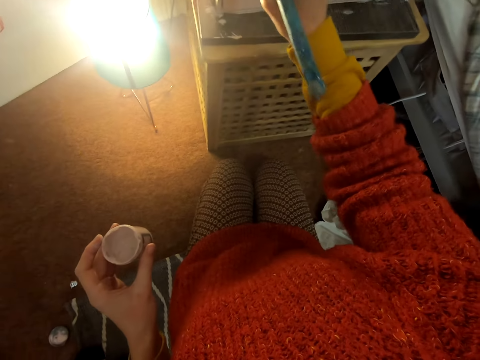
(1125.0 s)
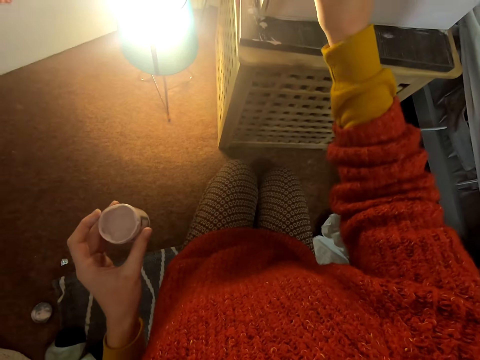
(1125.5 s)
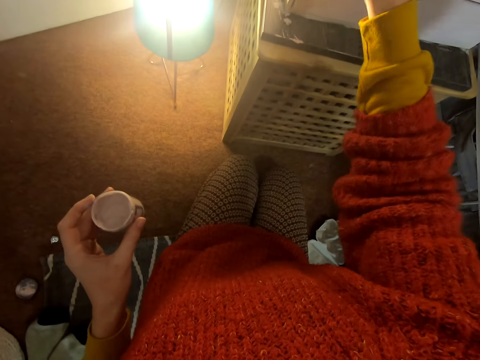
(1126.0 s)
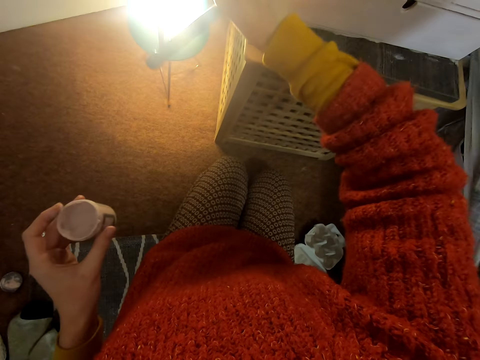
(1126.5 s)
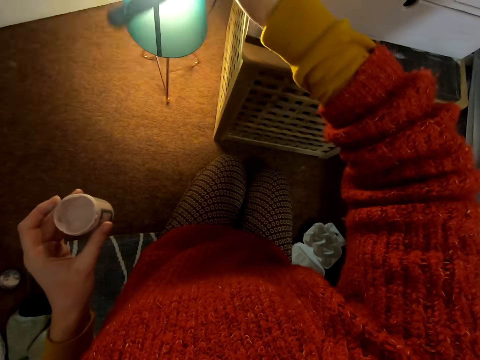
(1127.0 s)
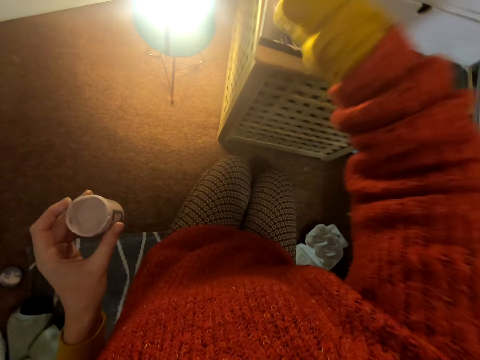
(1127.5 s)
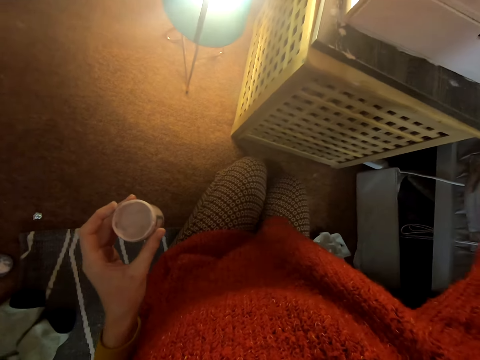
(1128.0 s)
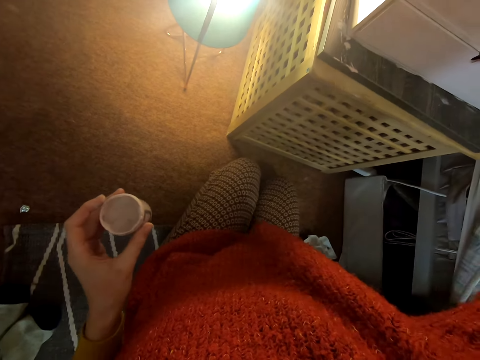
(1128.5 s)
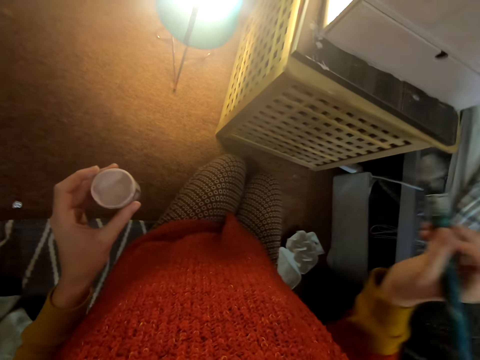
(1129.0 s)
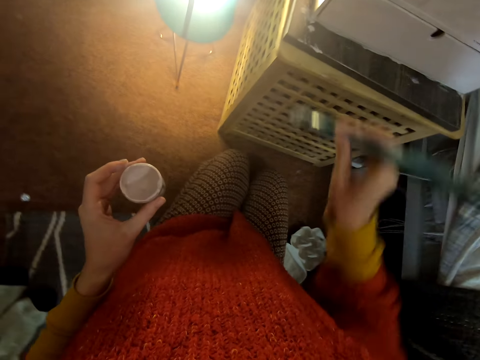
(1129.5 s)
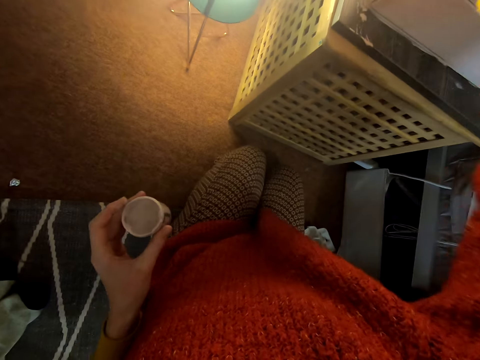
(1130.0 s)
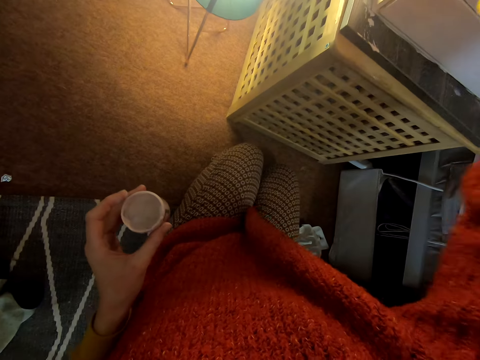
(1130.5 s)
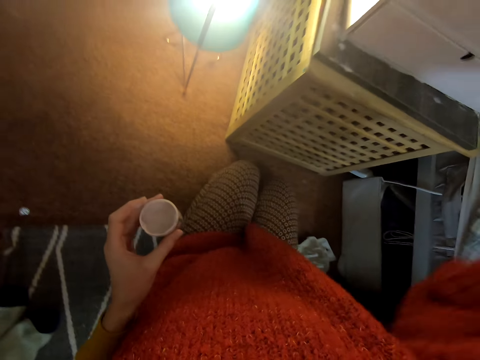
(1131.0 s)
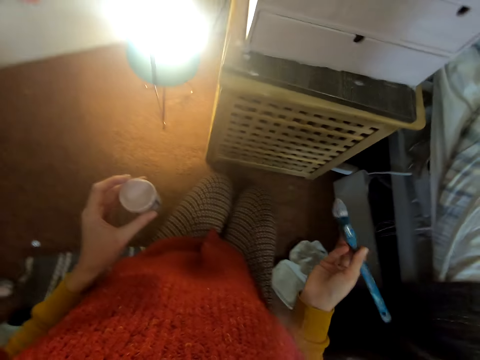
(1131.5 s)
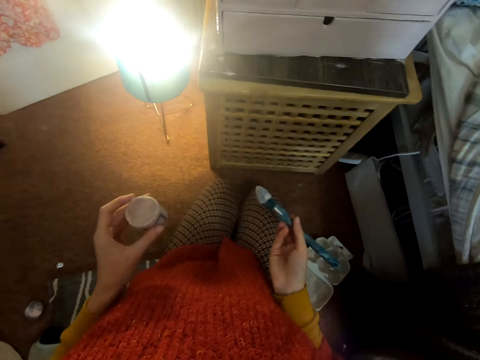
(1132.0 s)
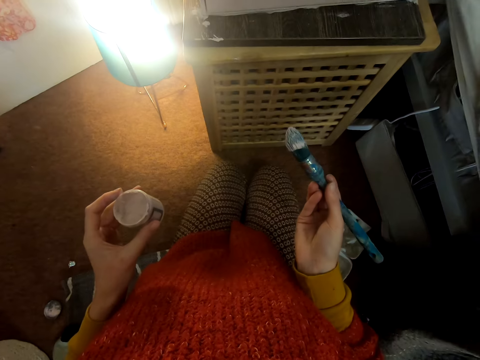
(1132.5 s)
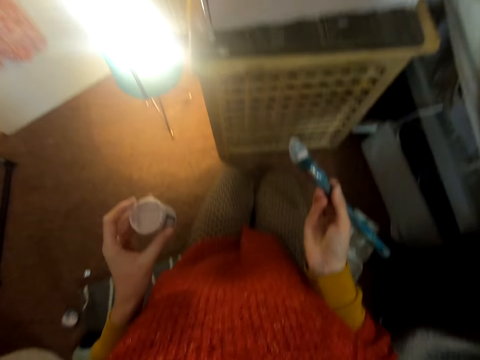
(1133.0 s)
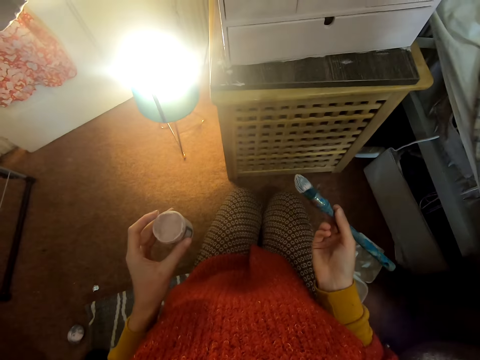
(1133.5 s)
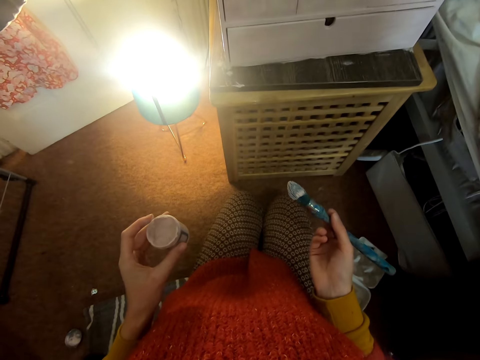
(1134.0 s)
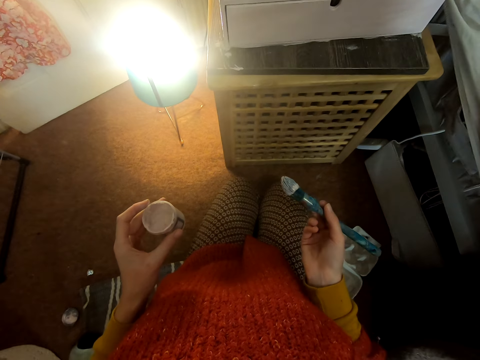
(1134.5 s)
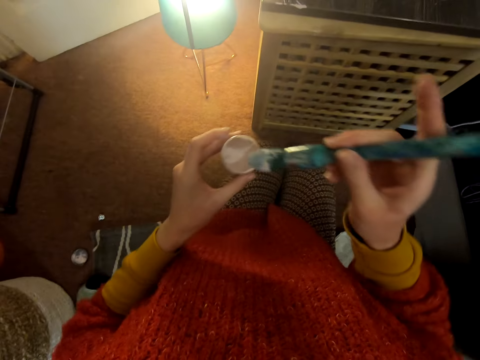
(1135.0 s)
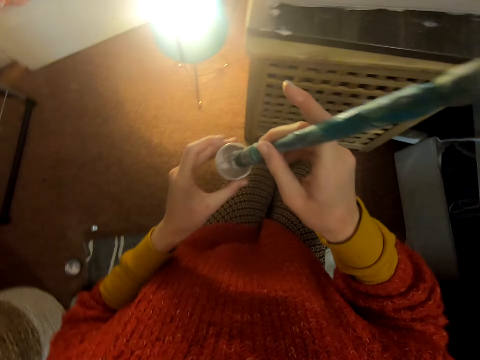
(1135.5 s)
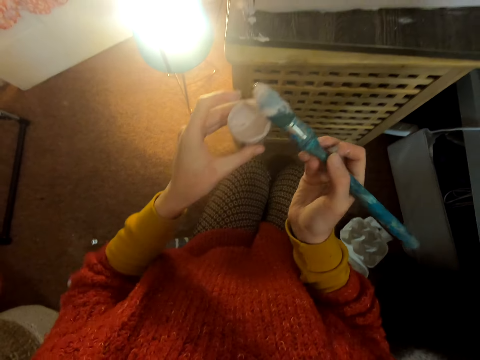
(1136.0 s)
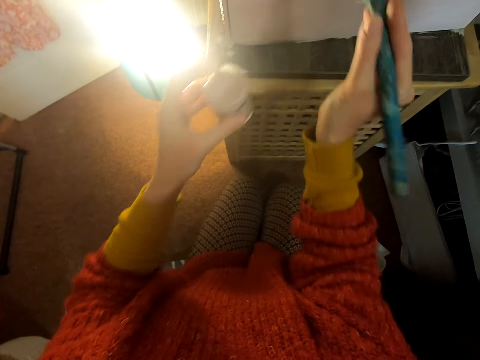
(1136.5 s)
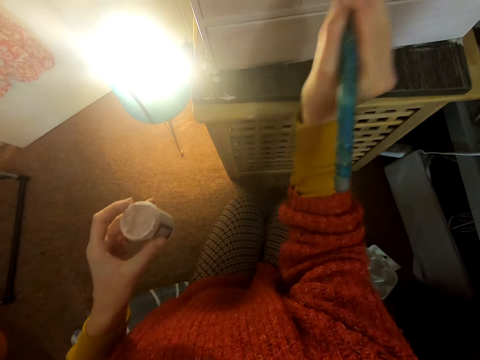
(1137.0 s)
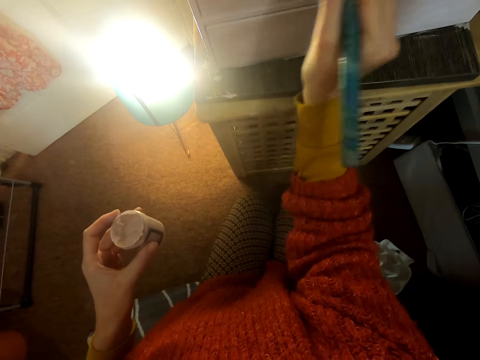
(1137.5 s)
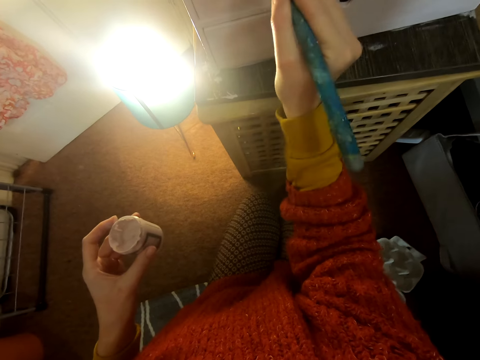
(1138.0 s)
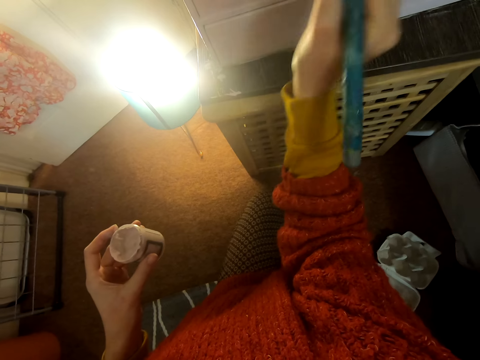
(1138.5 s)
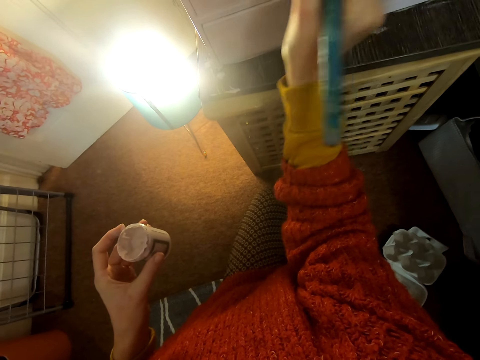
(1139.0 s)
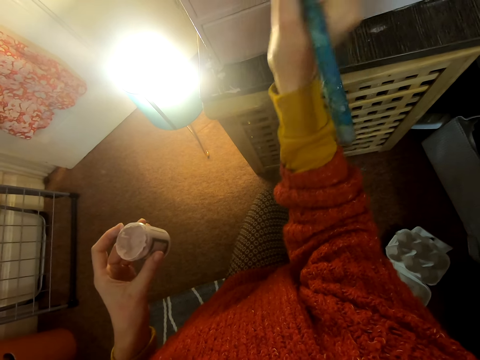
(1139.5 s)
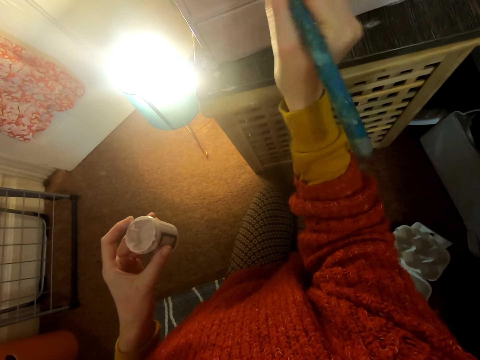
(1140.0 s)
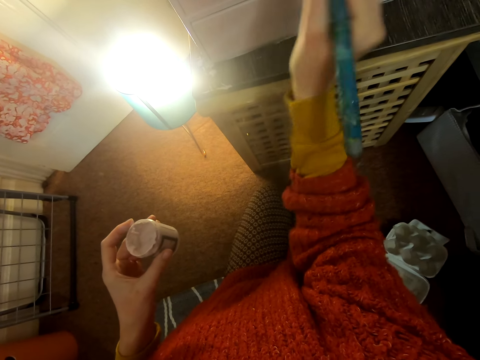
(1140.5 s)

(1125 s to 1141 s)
The camera wearer lifts the brush and paints a chest of drawers. They move the right hand, lift the brush, and paint the chest of drawers. They move both hands and look at the chest of drawers. They dip the brush in the paint, lift the brush, and paint the chest of drawers.

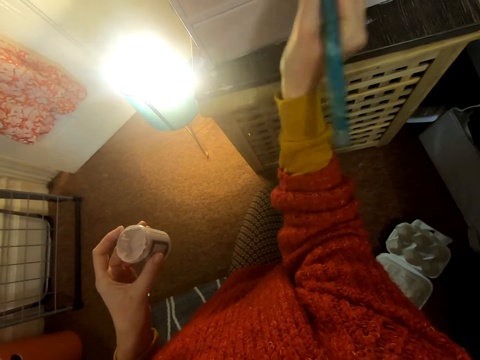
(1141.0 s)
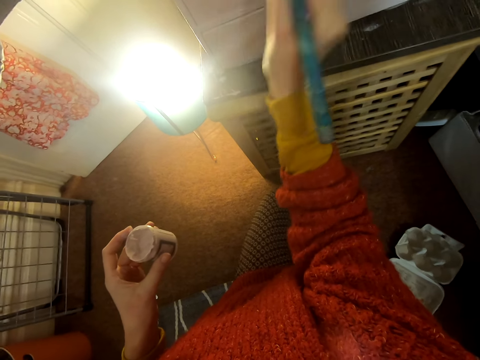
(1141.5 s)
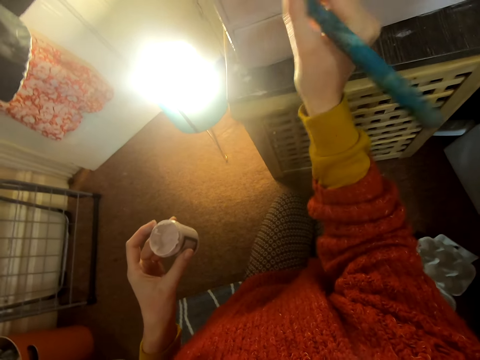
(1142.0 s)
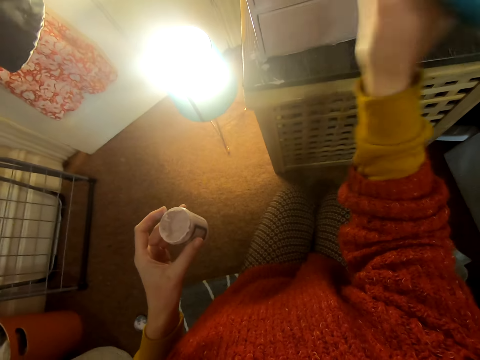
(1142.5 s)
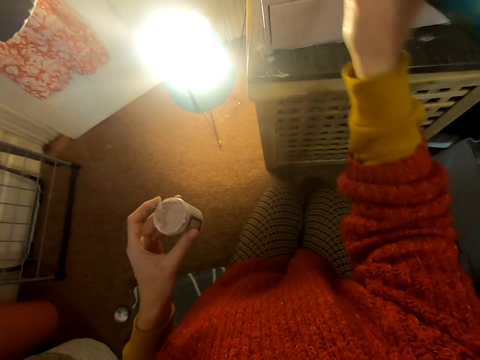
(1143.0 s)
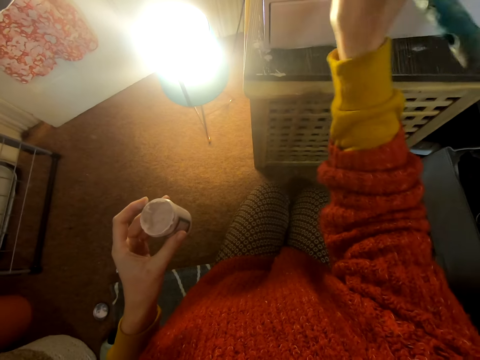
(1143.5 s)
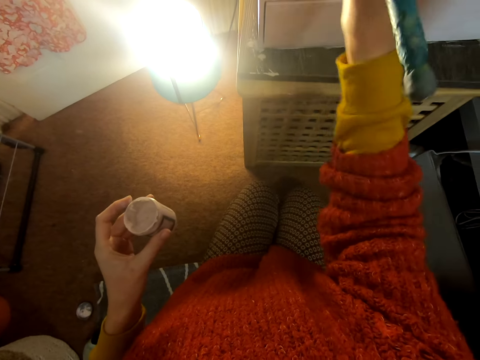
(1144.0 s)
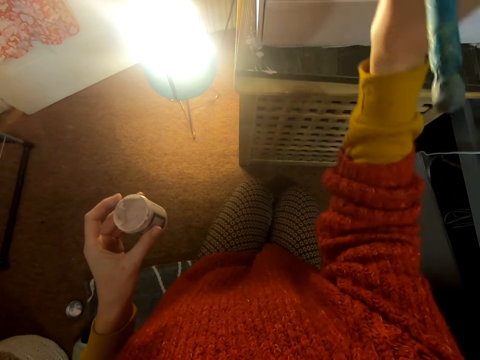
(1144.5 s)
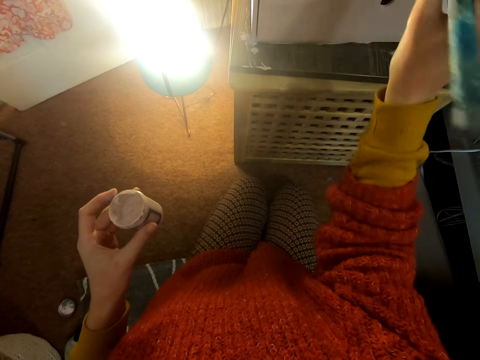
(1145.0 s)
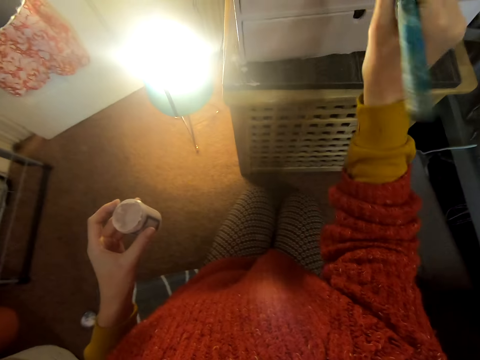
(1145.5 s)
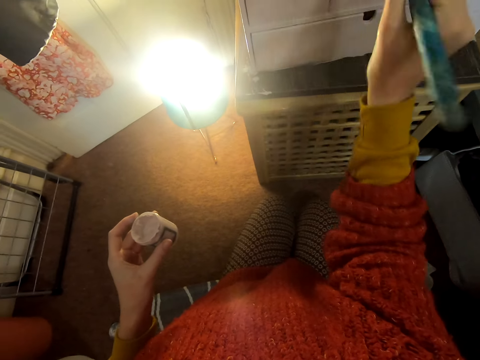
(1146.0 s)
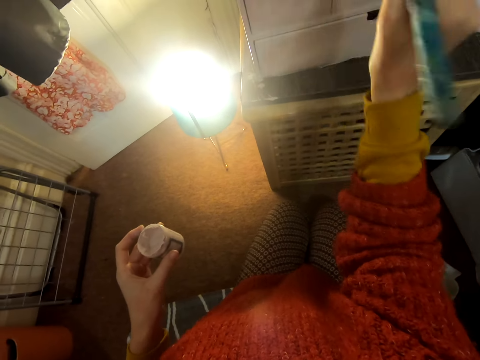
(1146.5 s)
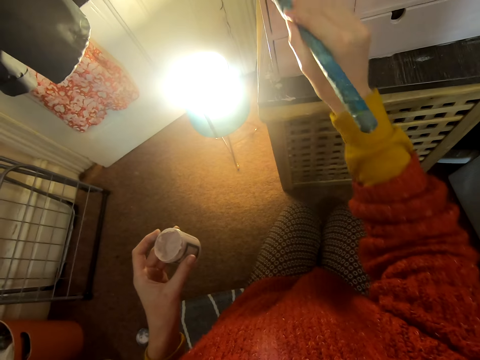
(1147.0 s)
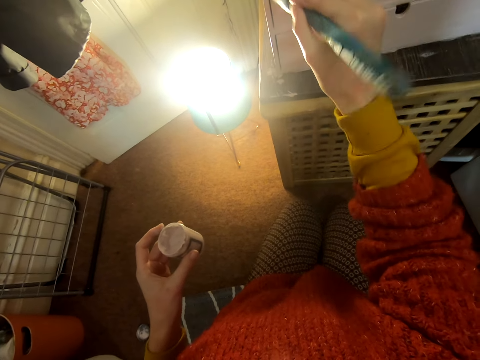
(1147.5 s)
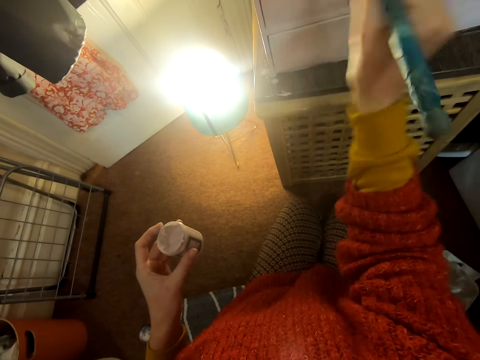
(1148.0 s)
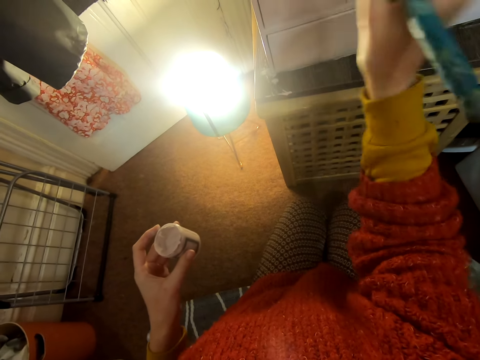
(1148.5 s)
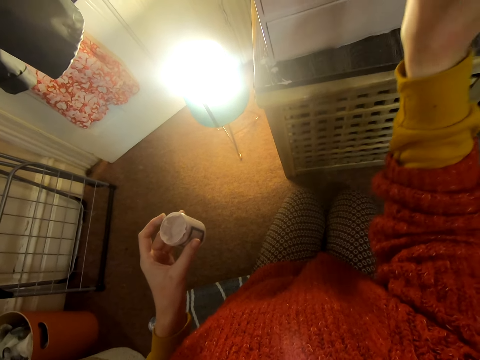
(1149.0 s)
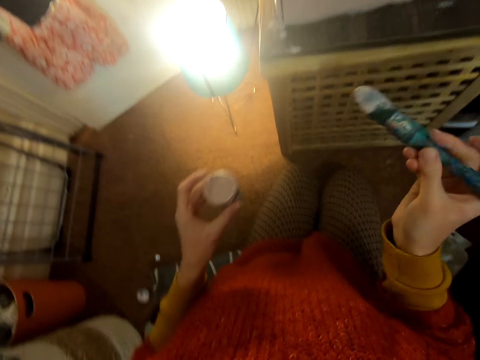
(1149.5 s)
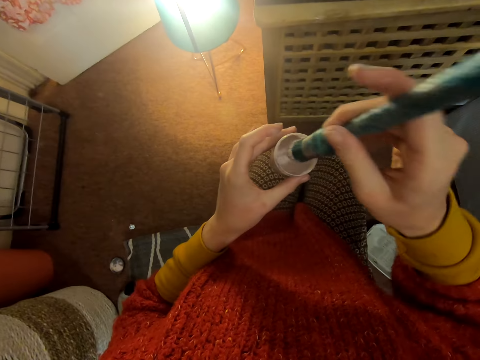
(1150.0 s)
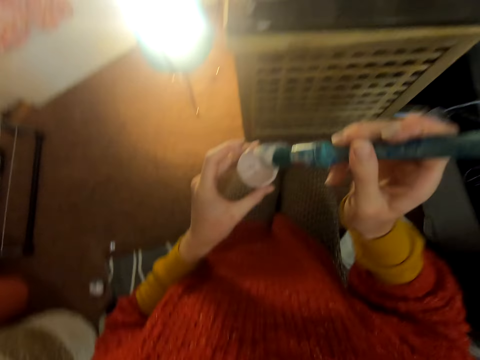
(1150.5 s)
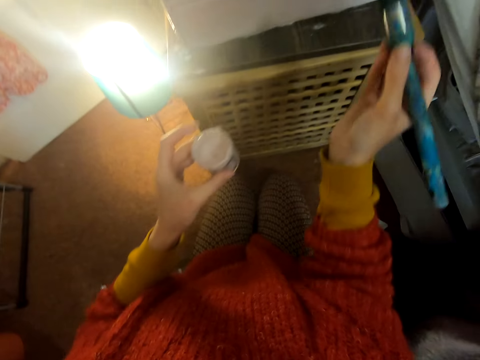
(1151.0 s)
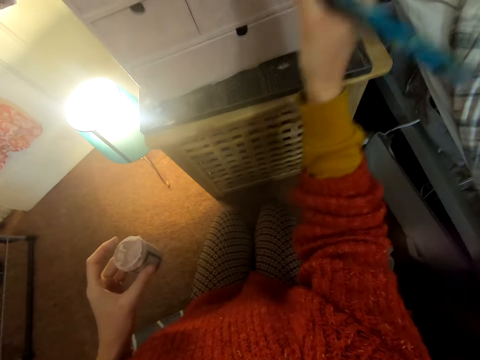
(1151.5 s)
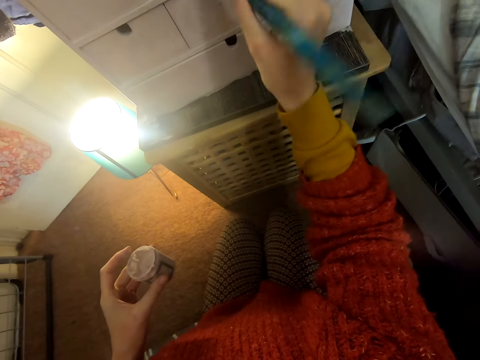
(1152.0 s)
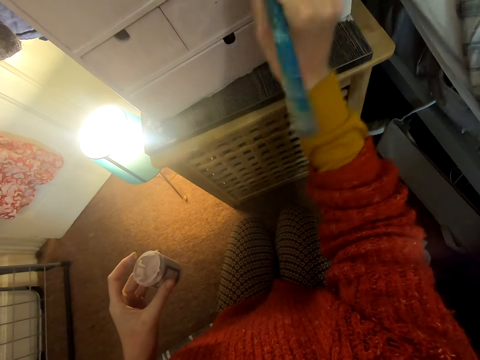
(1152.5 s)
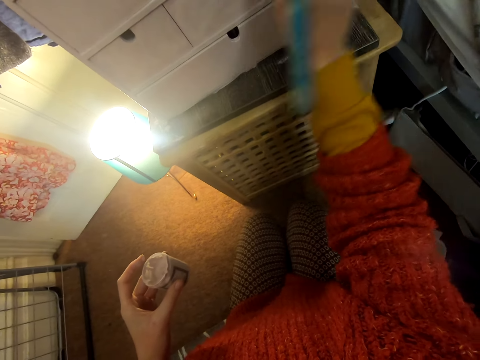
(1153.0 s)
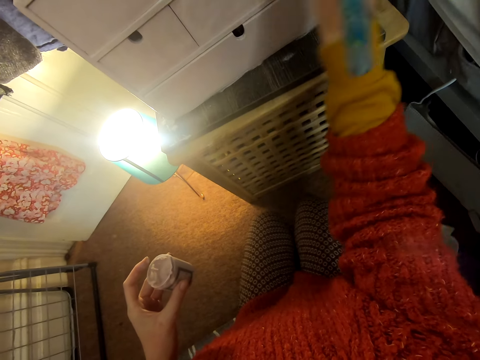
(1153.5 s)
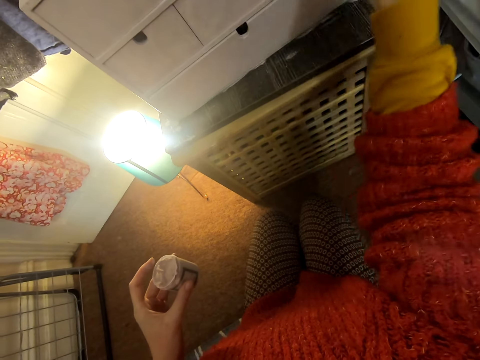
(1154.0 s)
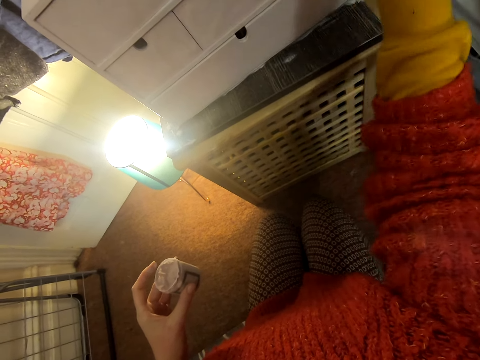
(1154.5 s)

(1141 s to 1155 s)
The camera wearer moves the brush and dips the brush in the paint. They lift the brush and paint a chest of drawers.
